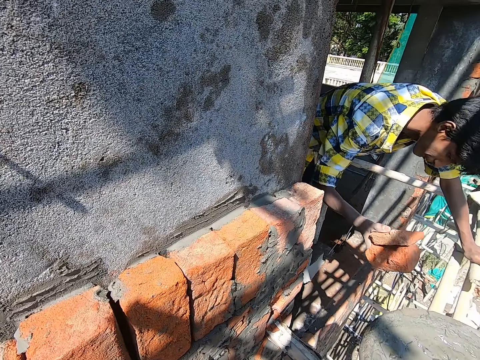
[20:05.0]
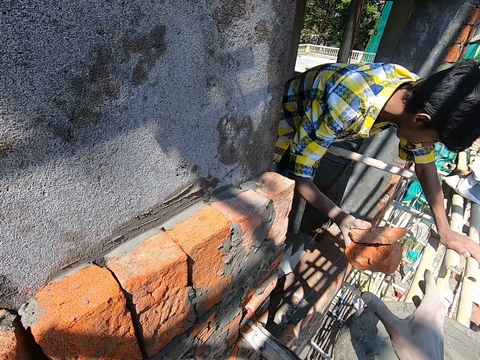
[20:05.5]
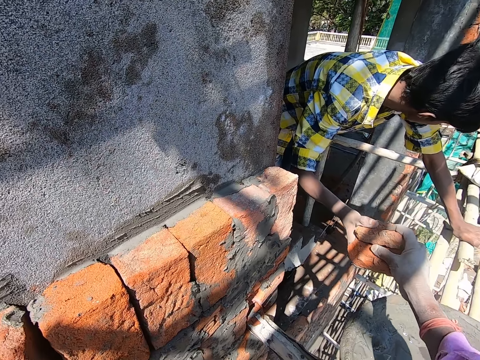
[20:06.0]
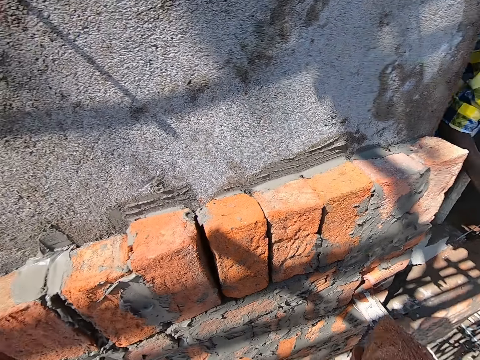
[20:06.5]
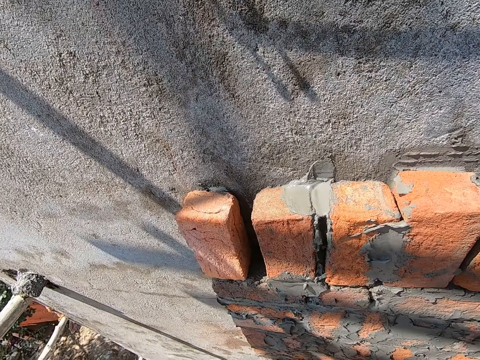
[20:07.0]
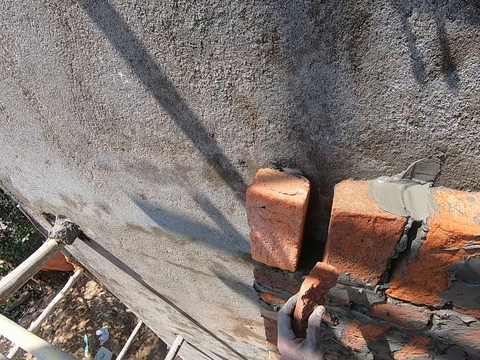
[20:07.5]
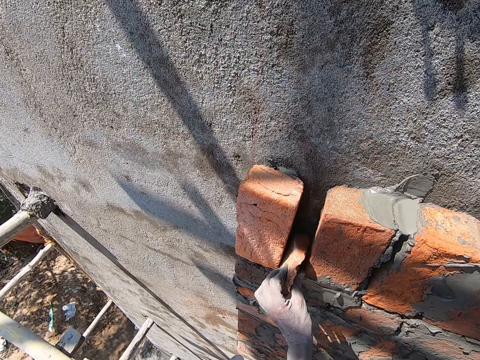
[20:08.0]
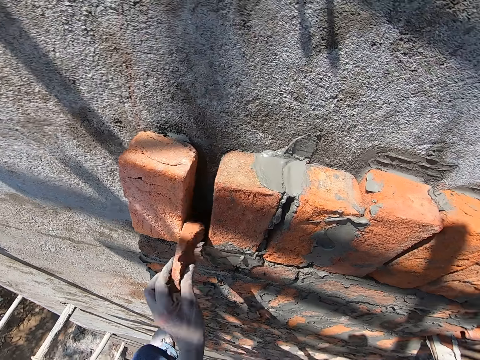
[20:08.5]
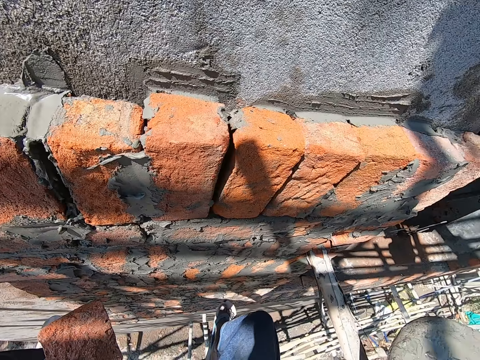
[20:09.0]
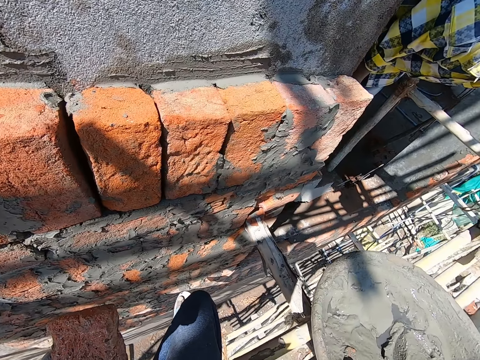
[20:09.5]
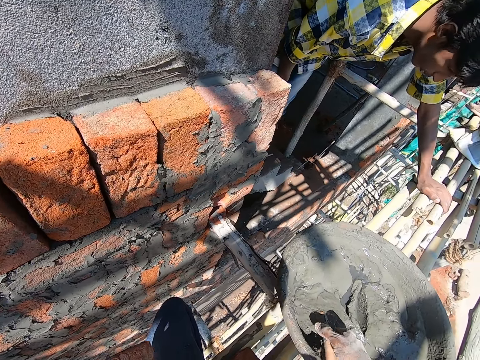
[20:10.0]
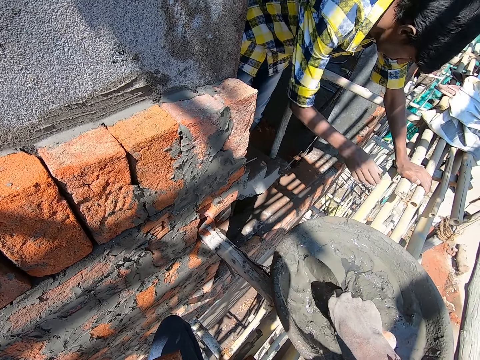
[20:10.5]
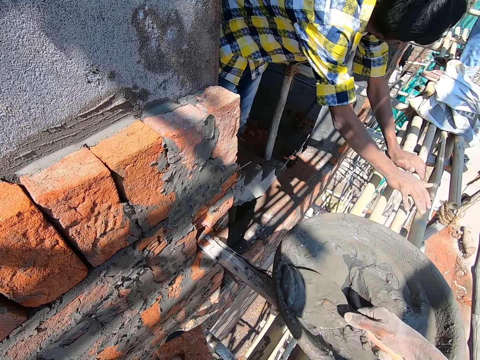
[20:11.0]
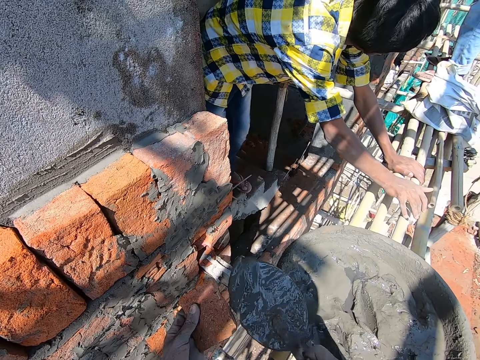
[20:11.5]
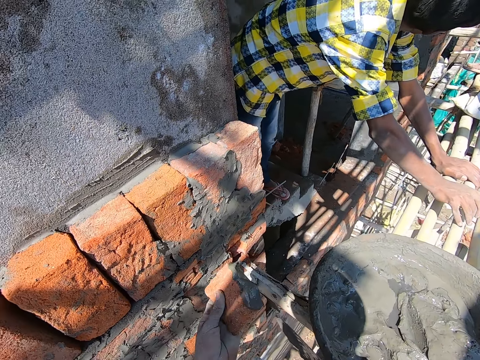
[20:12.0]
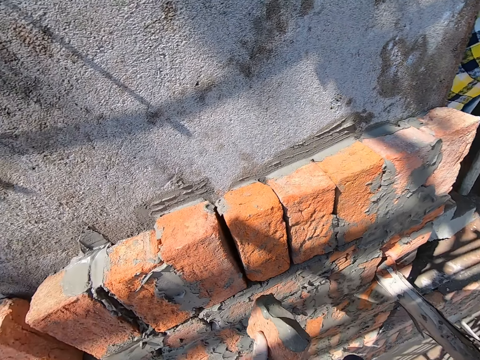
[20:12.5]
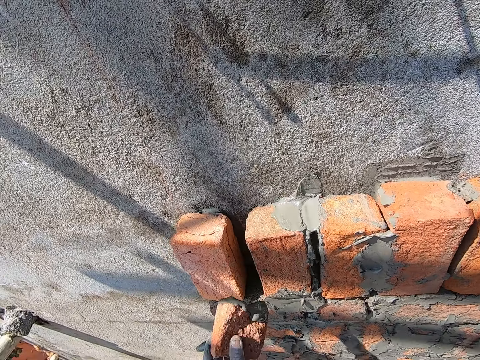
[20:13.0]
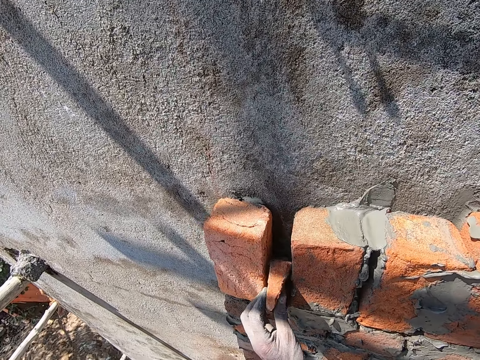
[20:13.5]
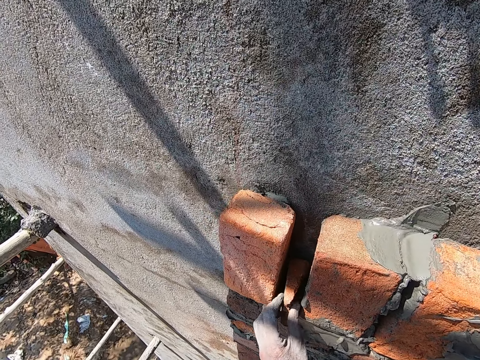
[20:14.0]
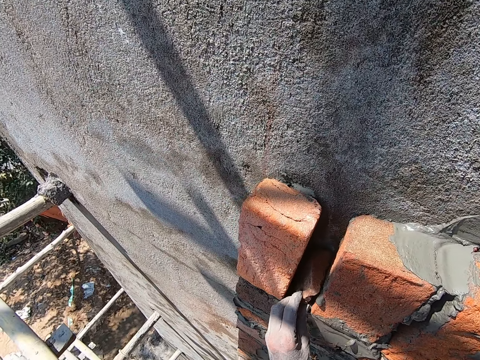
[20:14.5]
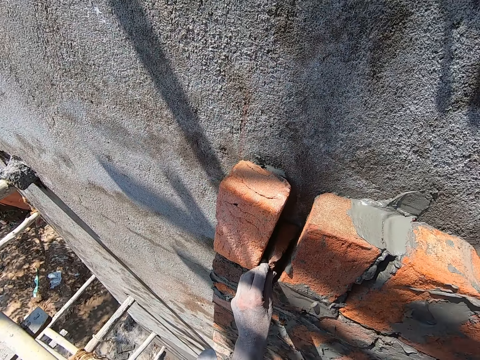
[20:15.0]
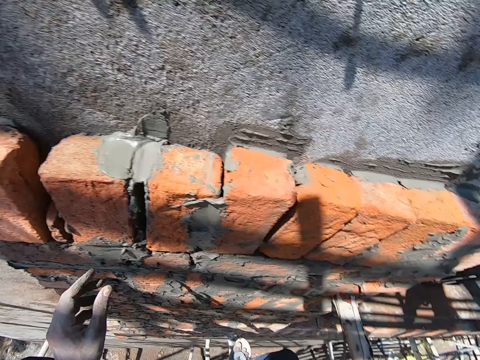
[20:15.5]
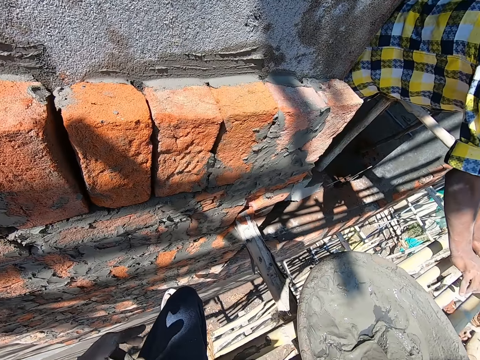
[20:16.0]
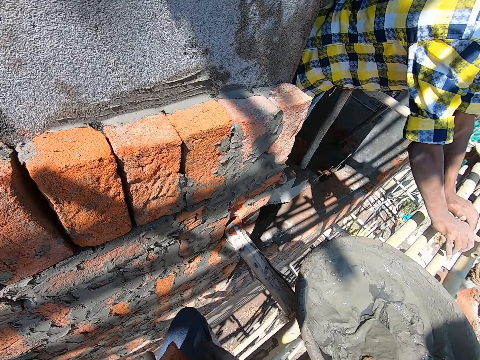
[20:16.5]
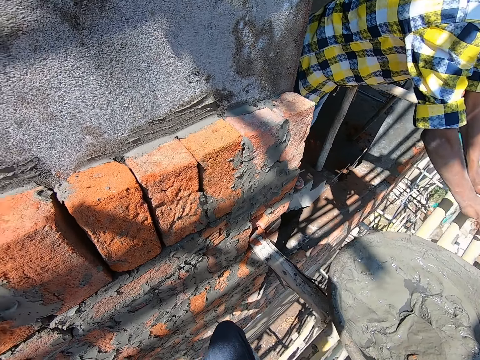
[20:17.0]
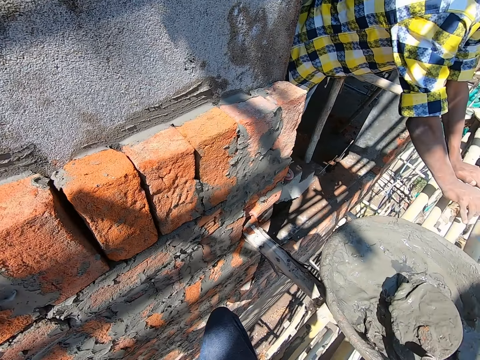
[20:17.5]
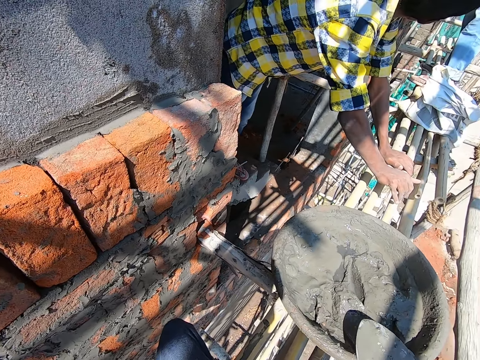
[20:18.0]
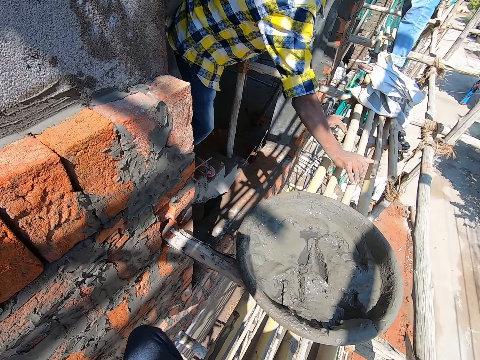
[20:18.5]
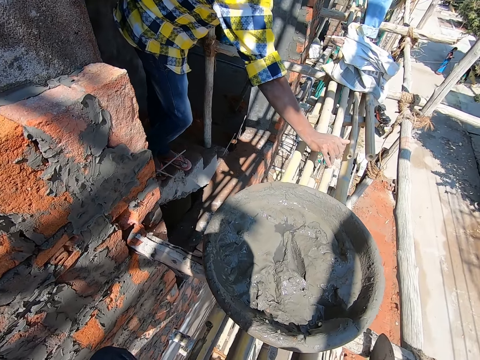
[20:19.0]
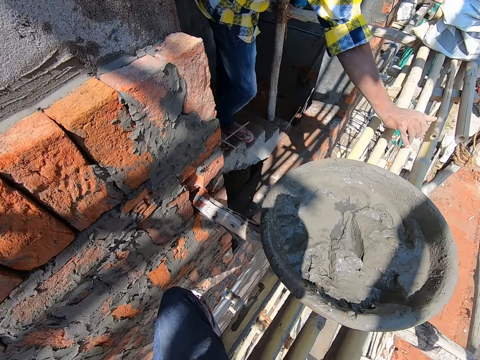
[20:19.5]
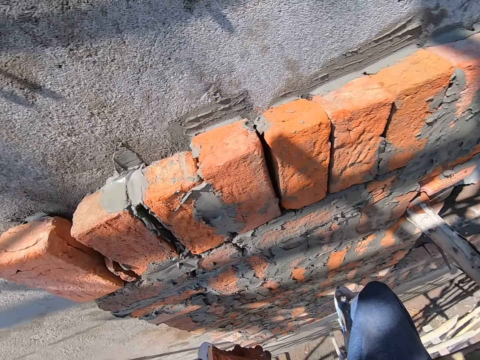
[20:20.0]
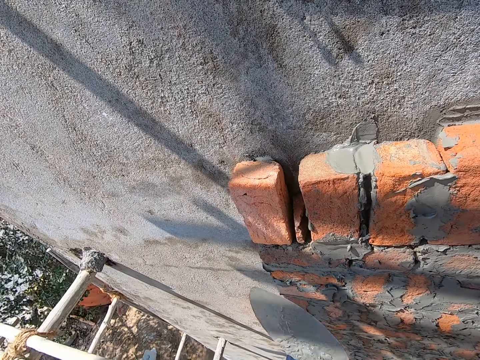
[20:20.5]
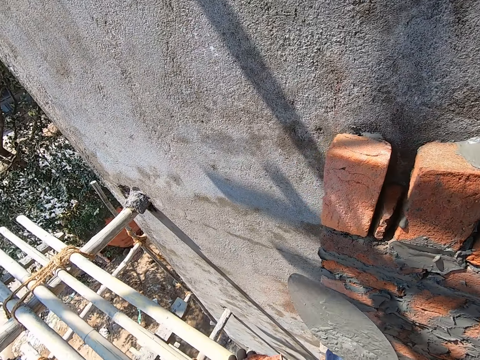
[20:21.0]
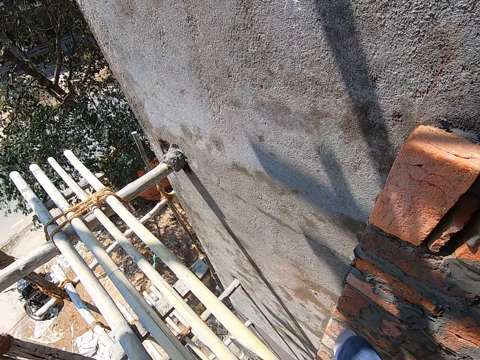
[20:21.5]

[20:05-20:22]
A man passes the bricks in his right hand to the camera wearer. The camera wearer passes the brick in his right hand to his left hand. He places the brick in his left hand in the brick to the wall perpends. He removes the brick in his left hand from the brick on the wall perpends. He picks the brick trowel in the head pan of cement mortar on the scaffold board with his right hand. Another man places his right hand on the scaffold board. The camera wearer scoops cement mortar from the head pan of cement mortar on the scaffold board with the brick trowel in his right hand. He applies the cement mortar with the brick trowel in his right hand on the brick in his left hand. He attaches the brick in his left hand to the perpends of the brick on the wall. He picks a brick from the scaffold board with his right hand. He passes the brick in his right hand to his left hand. He stirs the cement mortar in the head pan of cement mortar on the scaffold board with the brick trowel in his right hand. He picks the trowel. He hits the brick in his left hand or the basin with the brick trowel in his right hand. He looks around.

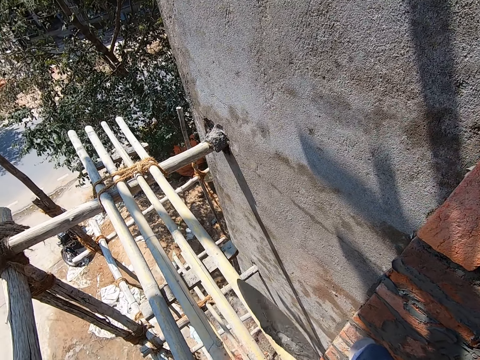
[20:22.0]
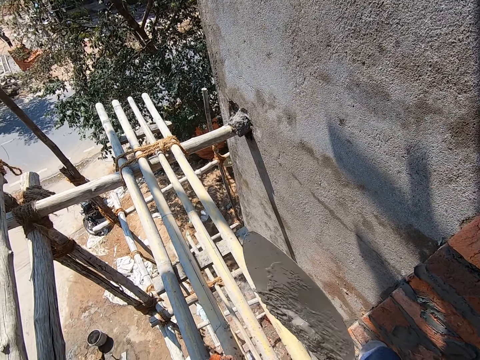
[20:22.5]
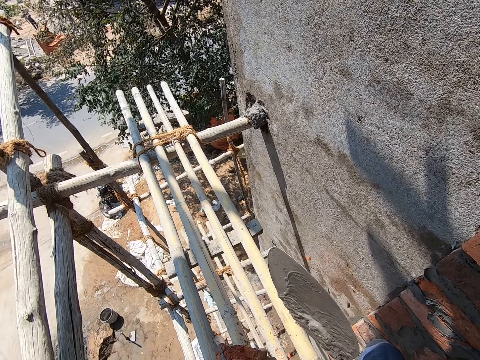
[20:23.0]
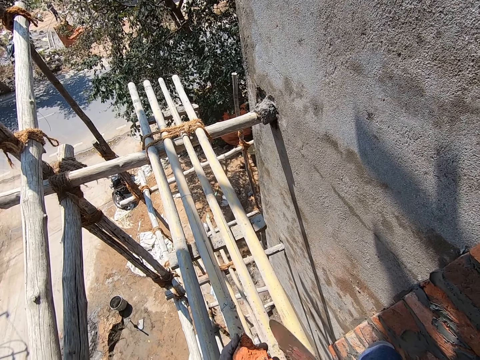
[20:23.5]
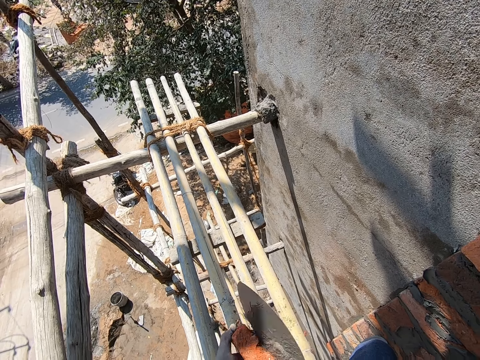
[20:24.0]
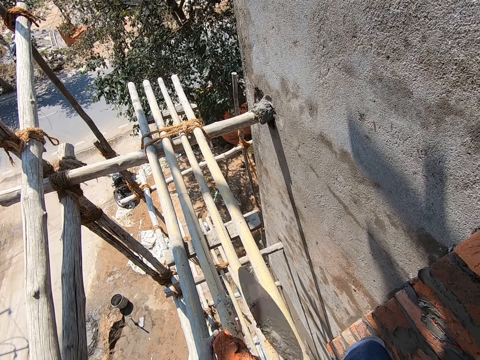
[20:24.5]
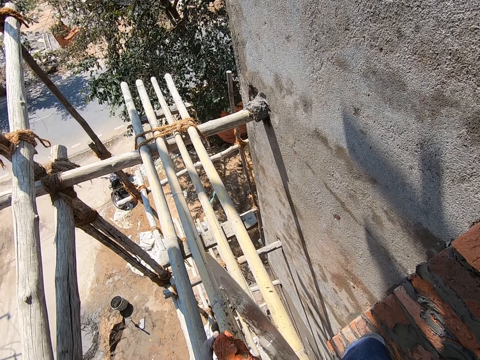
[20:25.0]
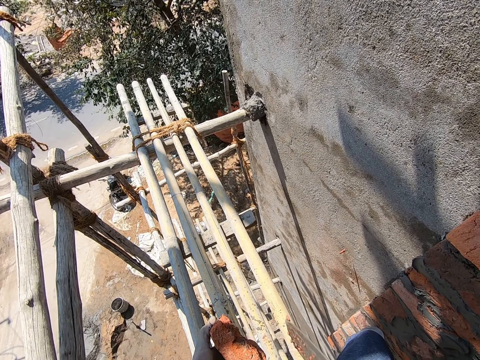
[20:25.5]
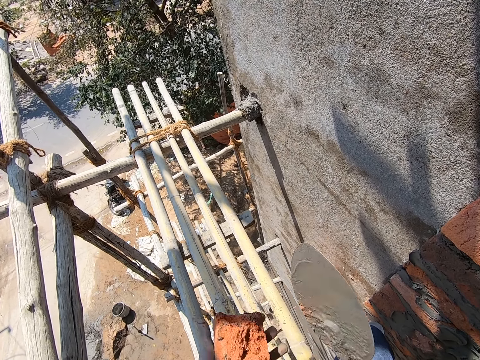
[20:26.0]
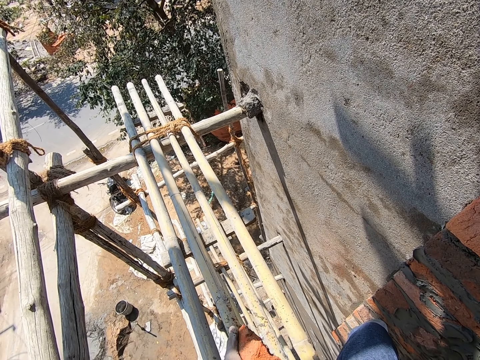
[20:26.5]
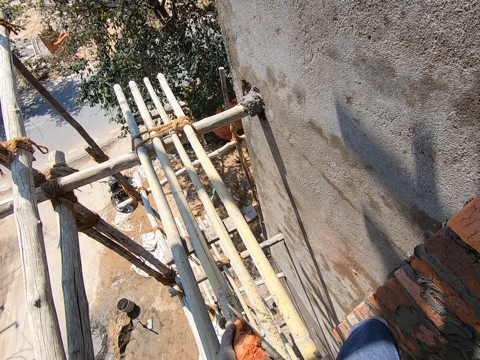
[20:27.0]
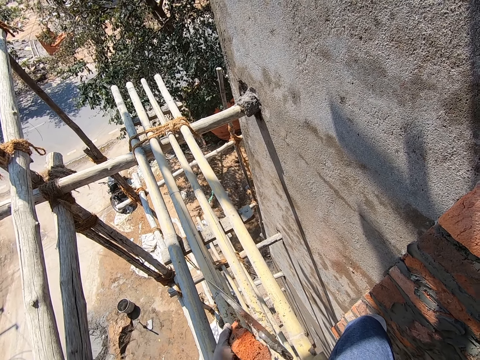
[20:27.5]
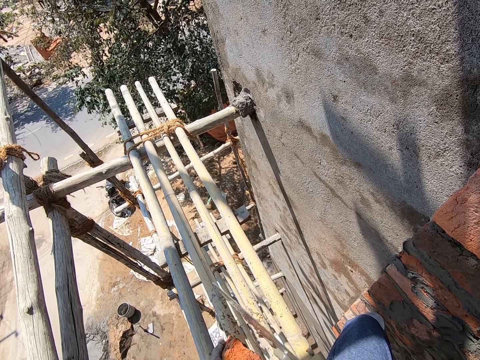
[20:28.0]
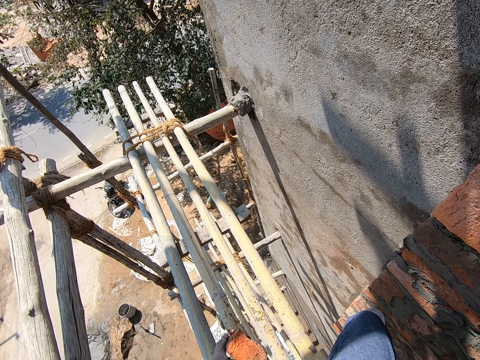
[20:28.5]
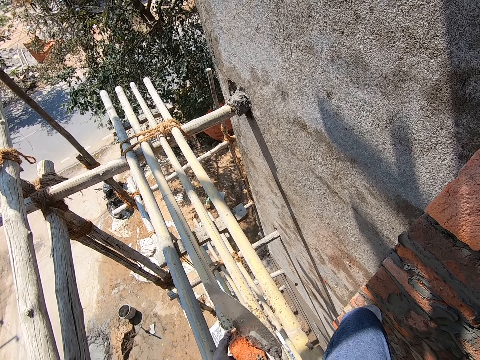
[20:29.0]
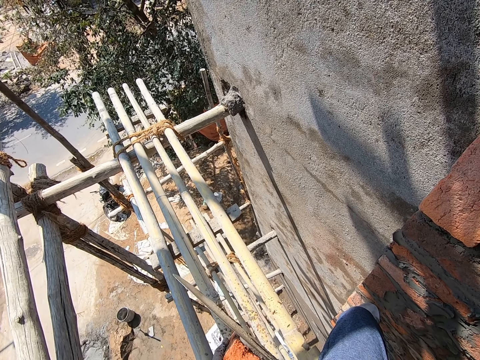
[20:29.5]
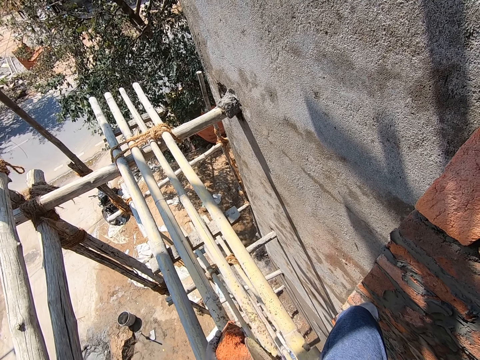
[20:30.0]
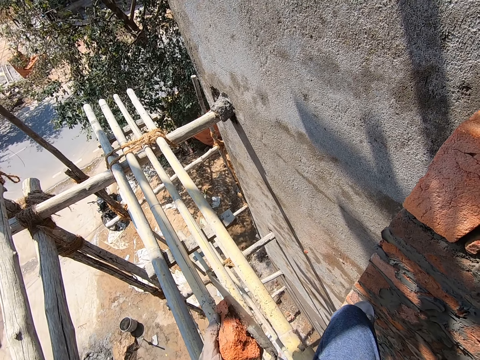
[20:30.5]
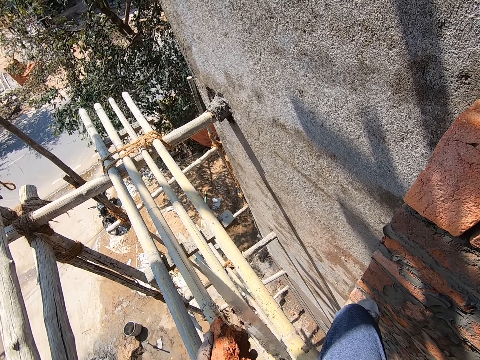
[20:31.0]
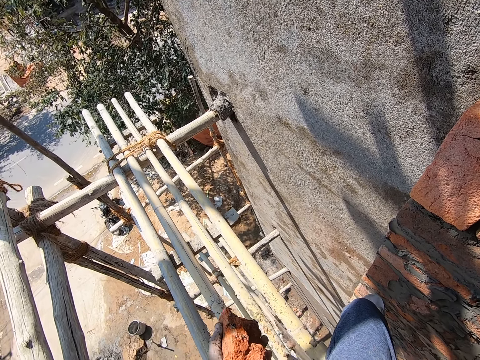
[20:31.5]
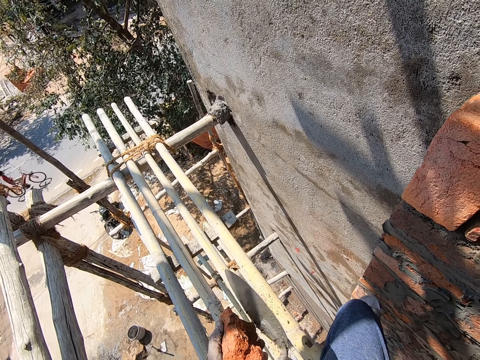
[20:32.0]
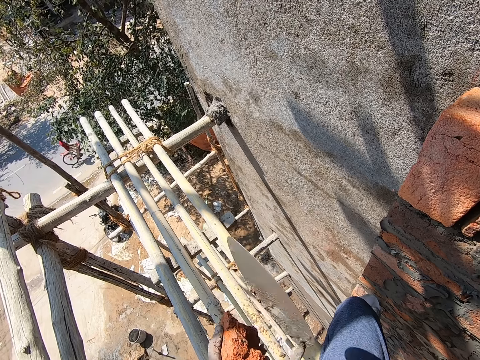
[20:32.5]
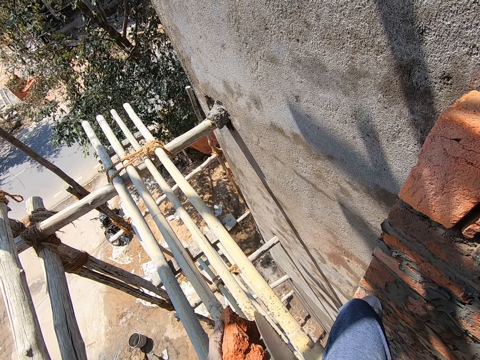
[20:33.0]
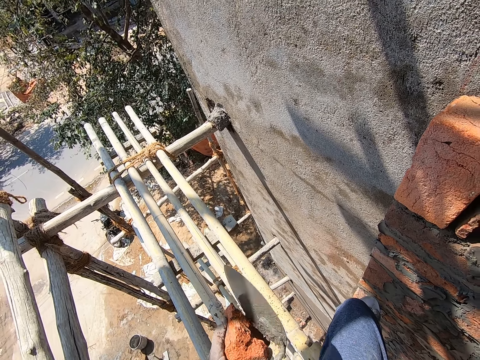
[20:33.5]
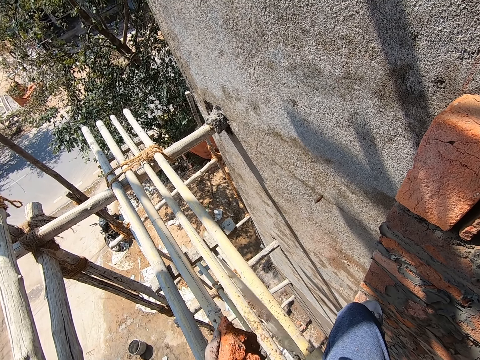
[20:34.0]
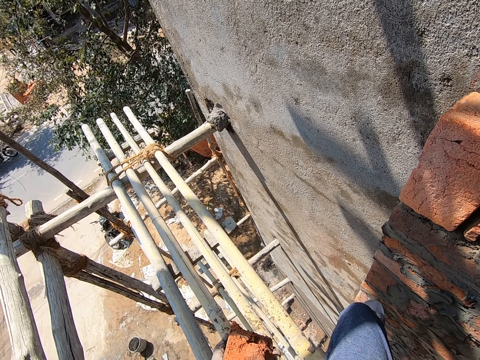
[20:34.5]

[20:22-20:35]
The camera wearer cuts the brick with the trowel.
